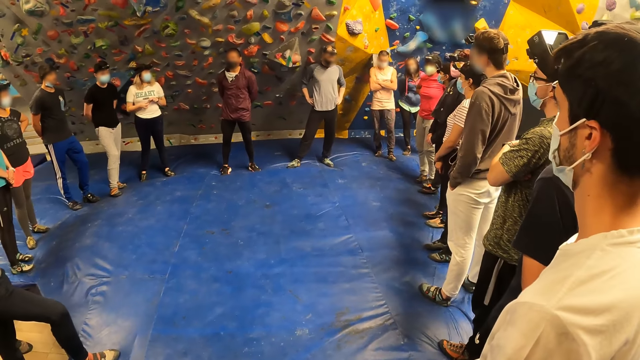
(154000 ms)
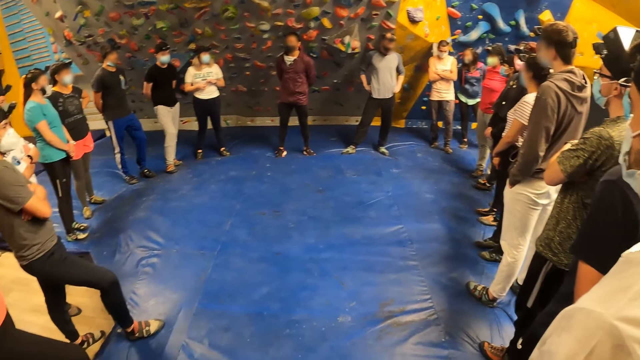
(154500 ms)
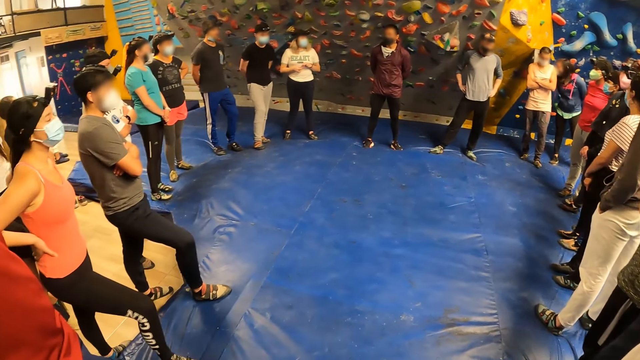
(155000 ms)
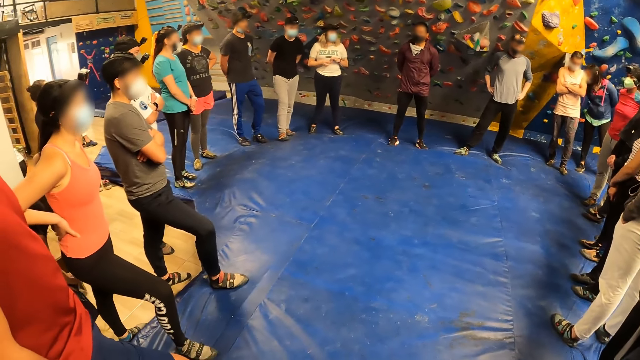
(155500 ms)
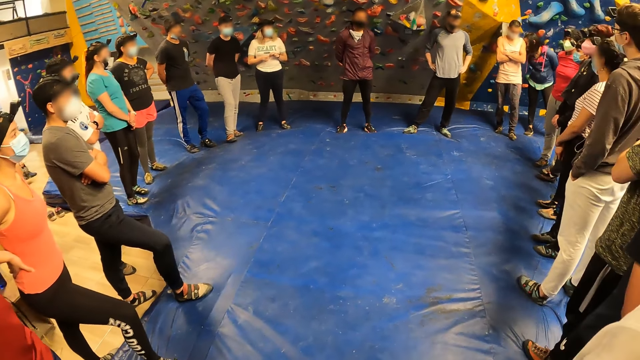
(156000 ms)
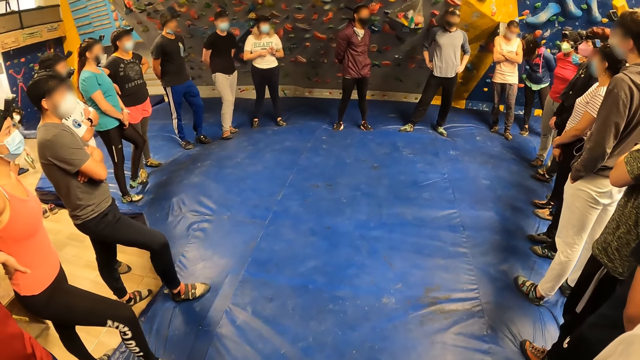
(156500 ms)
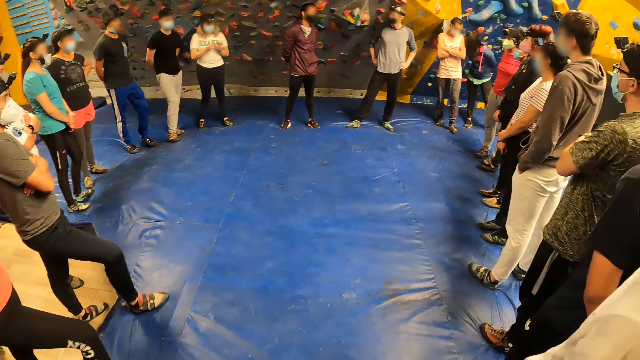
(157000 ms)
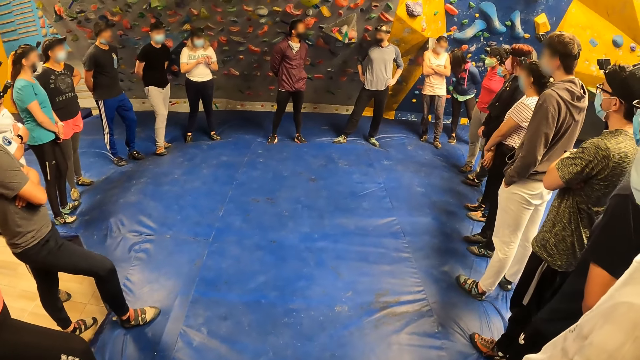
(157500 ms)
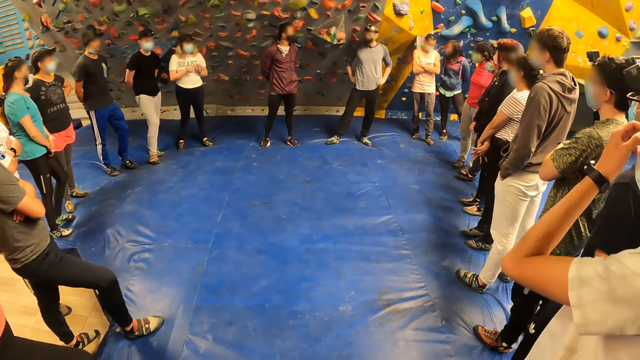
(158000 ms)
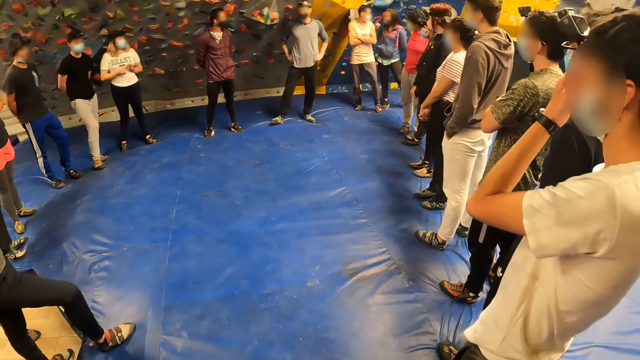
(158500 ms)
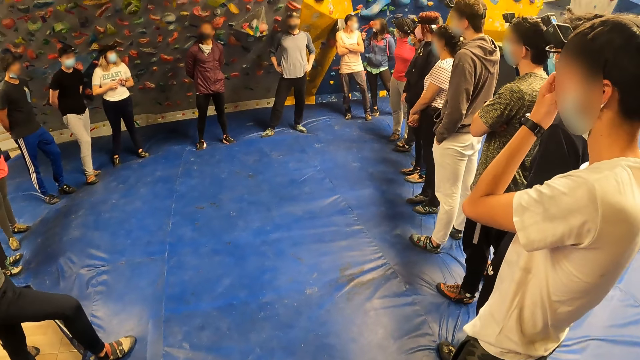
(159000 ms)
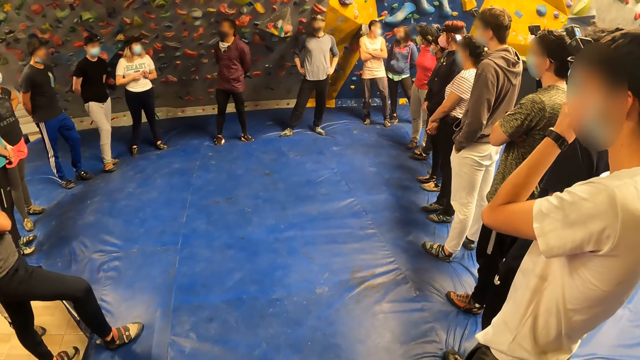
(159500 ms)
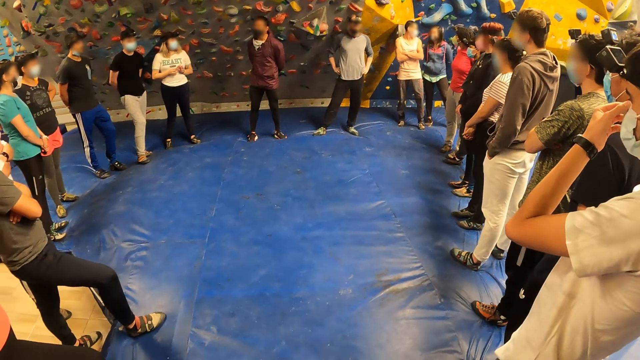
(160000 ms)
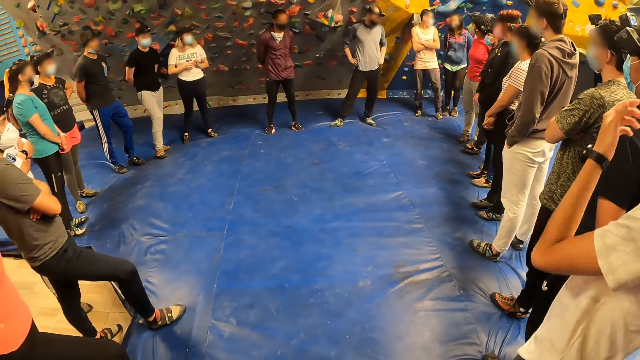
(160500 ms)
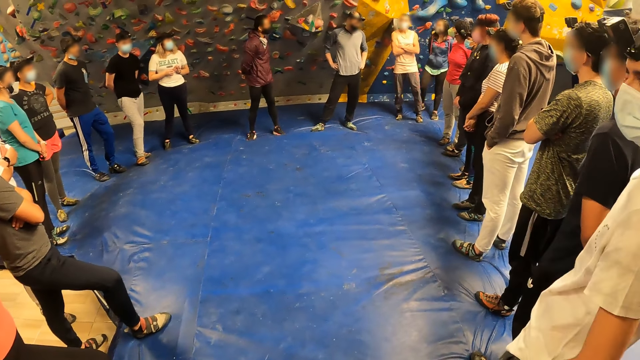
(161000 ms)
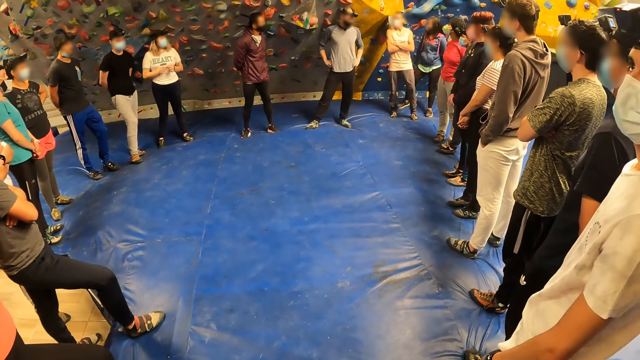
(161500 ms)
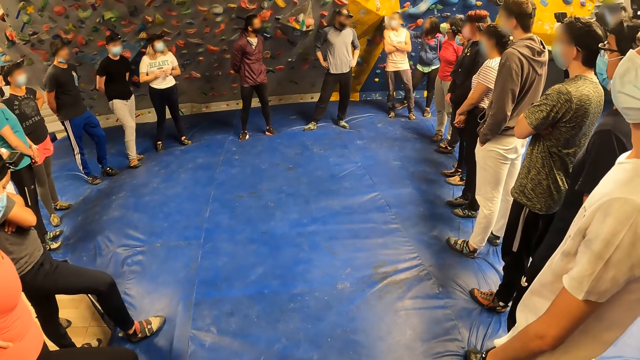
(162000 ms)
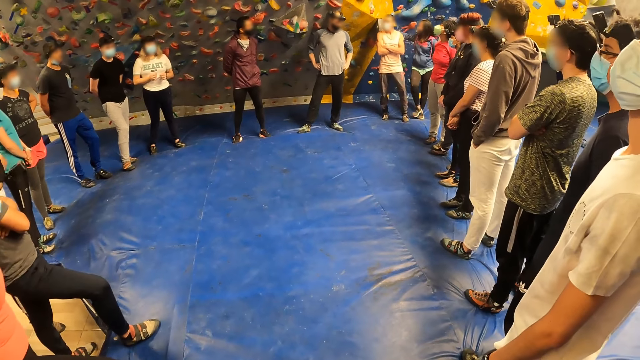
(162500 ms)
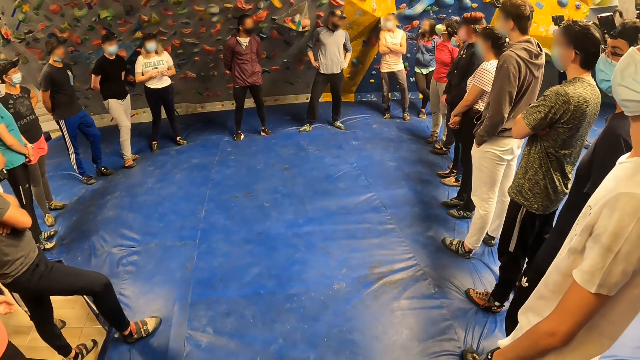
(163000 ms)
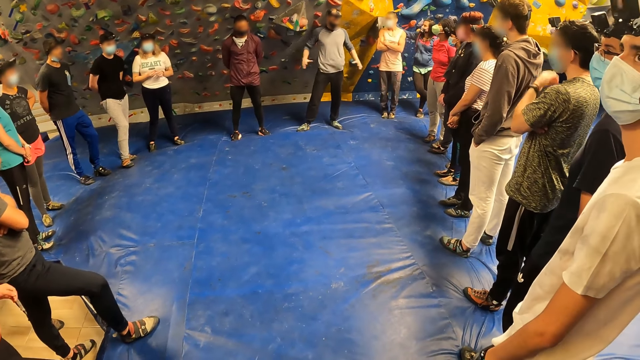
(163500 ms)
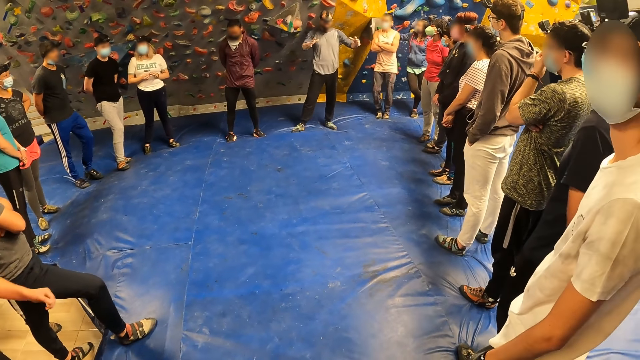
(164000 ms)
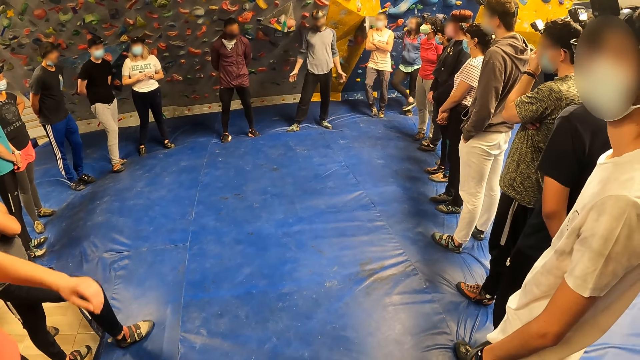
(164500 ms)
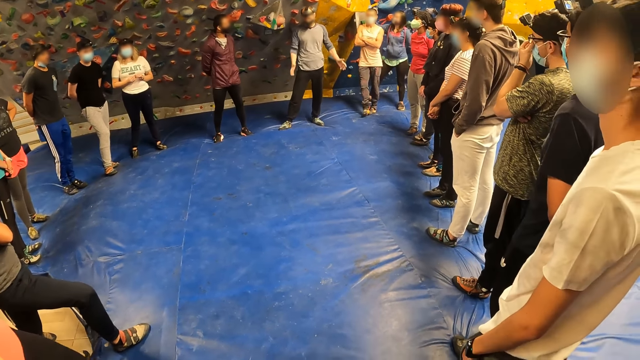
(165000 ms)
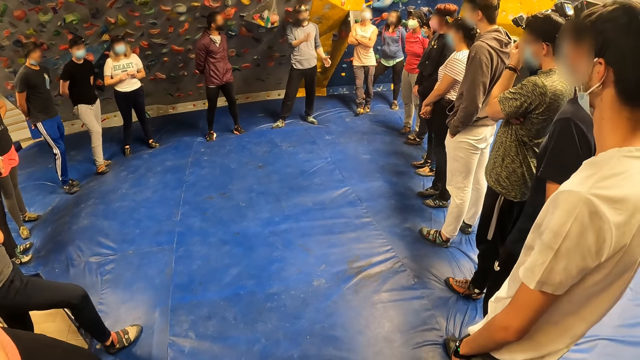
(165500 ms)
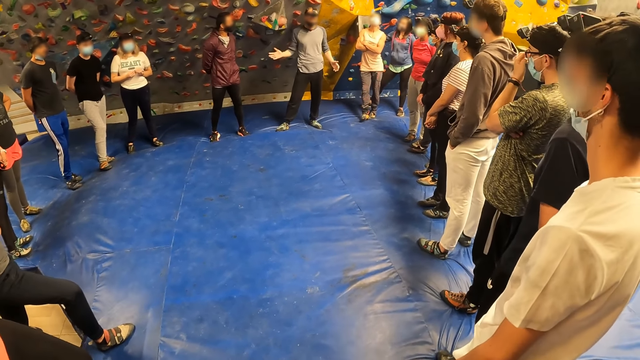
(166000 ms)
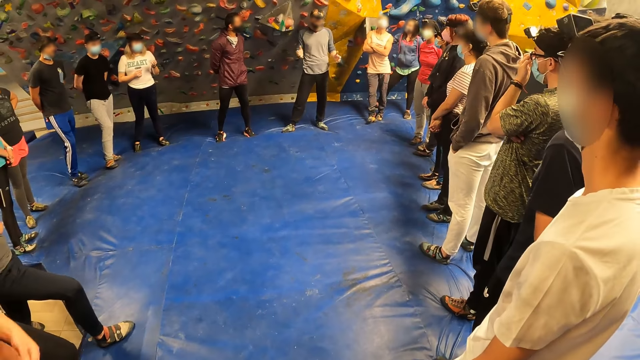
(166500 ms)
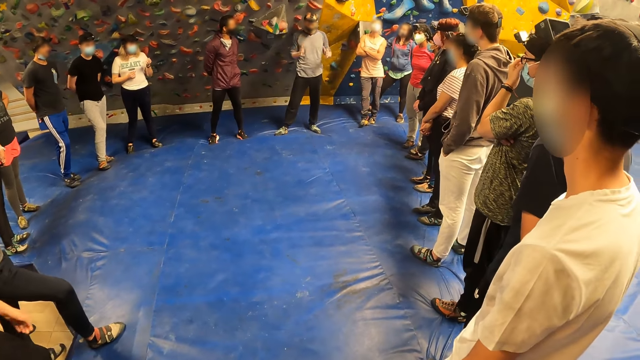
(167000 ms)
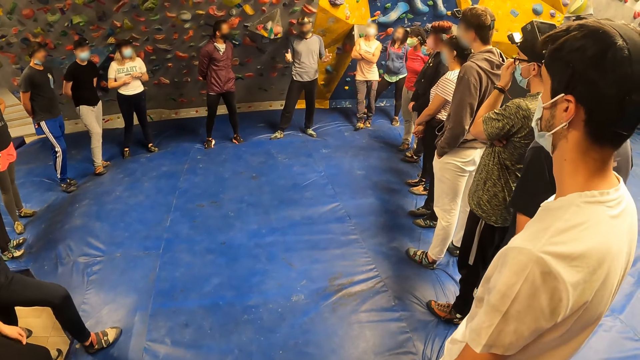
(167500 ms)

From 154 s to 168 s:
A man talks to people.

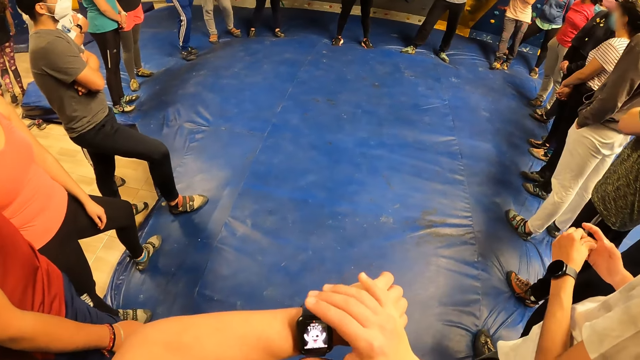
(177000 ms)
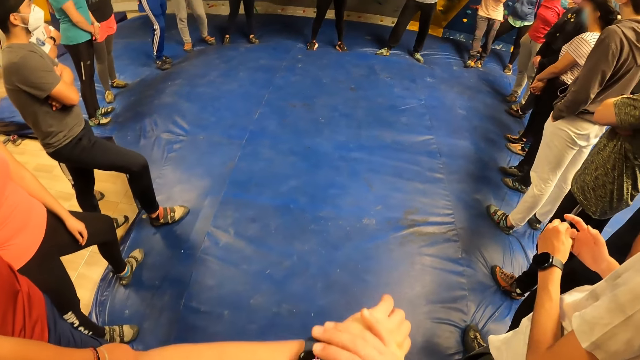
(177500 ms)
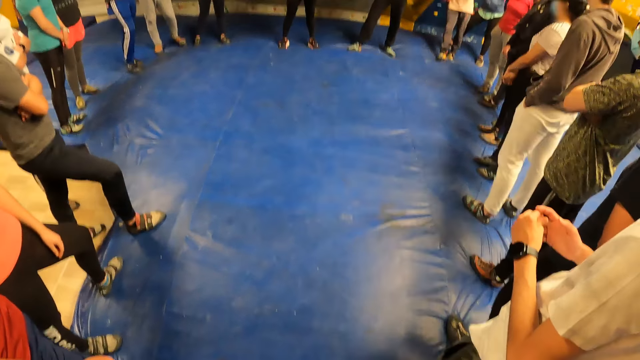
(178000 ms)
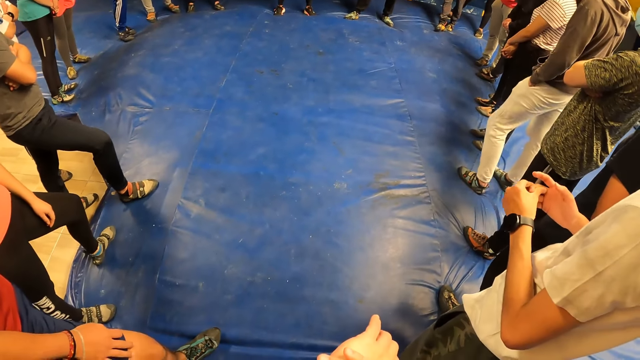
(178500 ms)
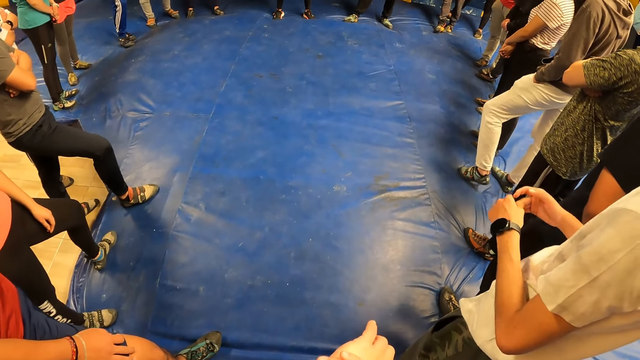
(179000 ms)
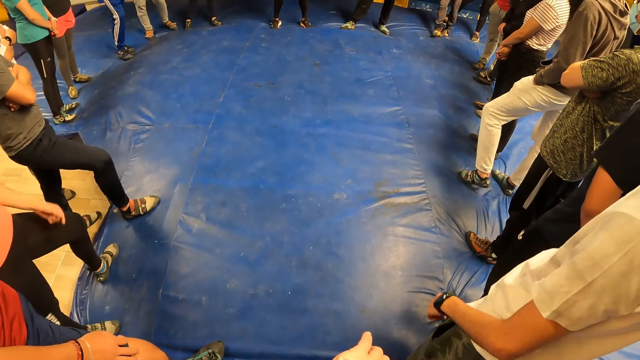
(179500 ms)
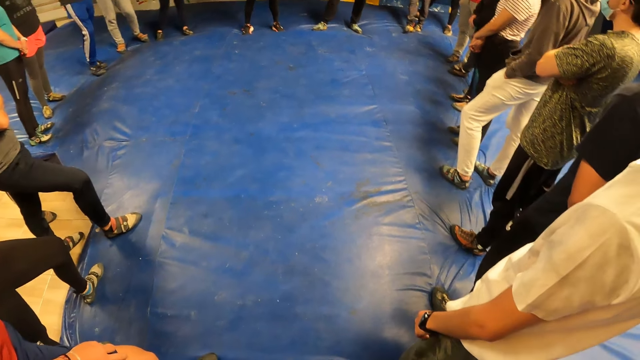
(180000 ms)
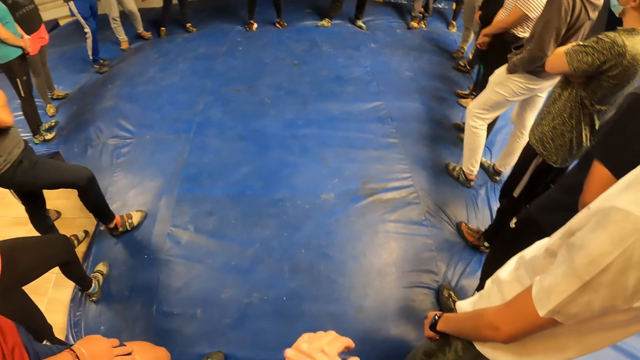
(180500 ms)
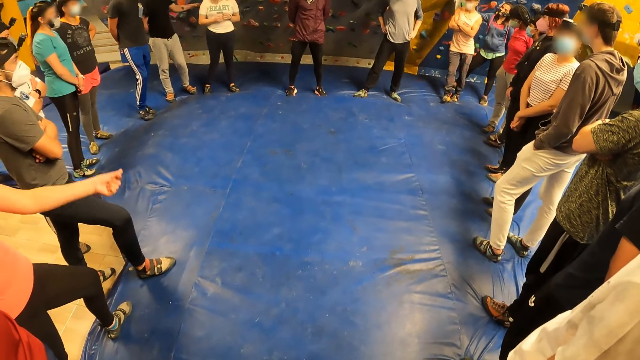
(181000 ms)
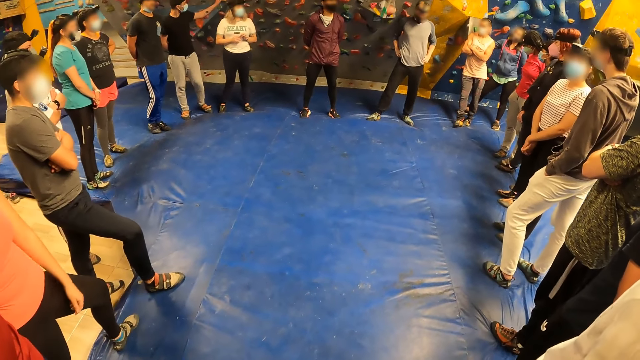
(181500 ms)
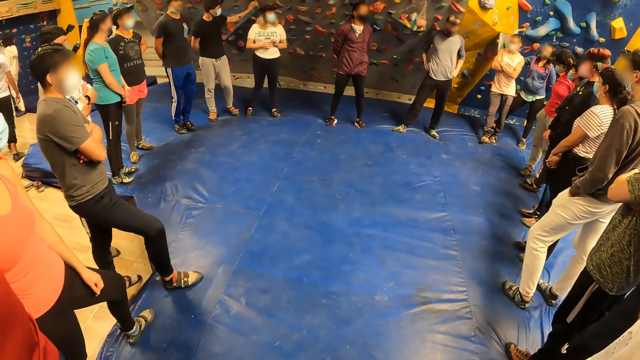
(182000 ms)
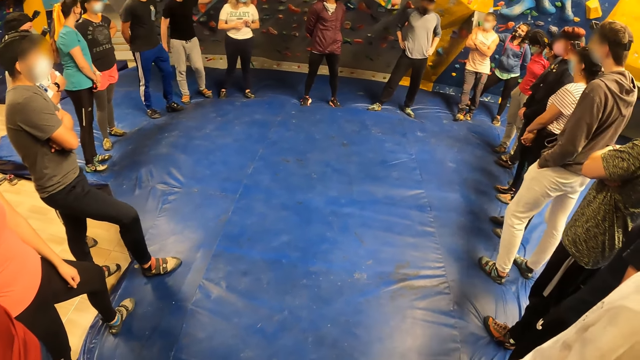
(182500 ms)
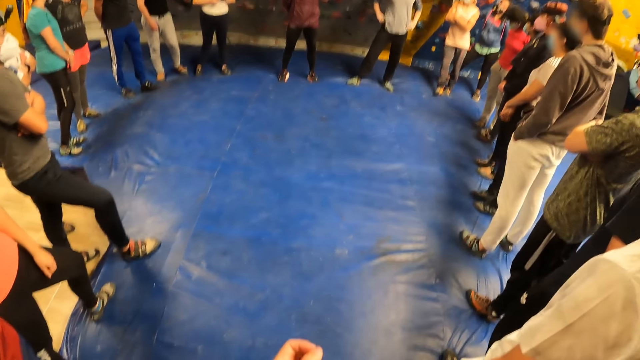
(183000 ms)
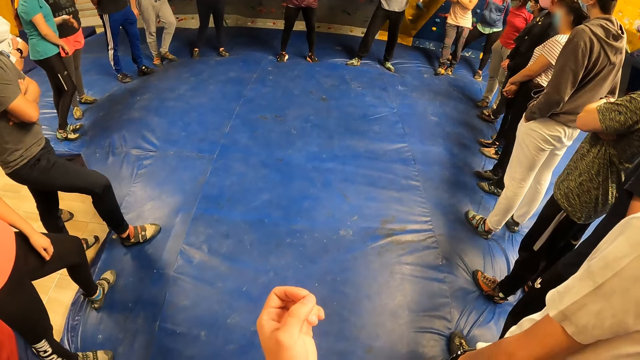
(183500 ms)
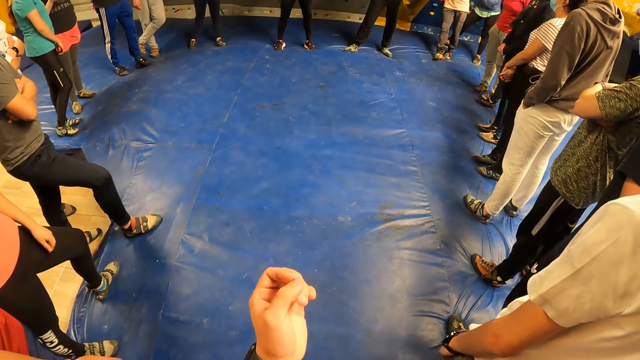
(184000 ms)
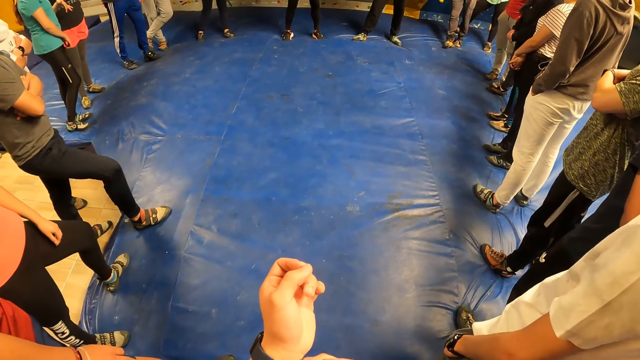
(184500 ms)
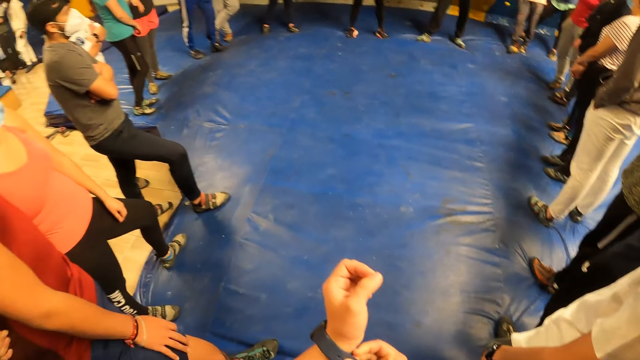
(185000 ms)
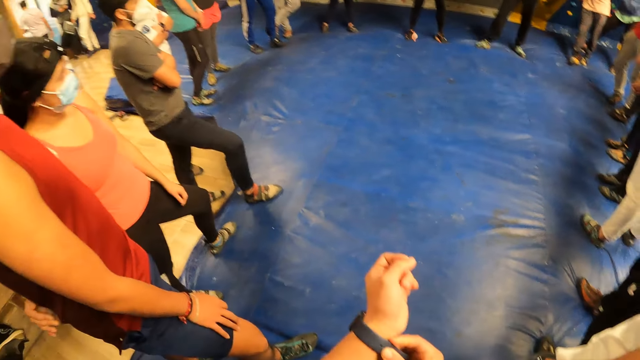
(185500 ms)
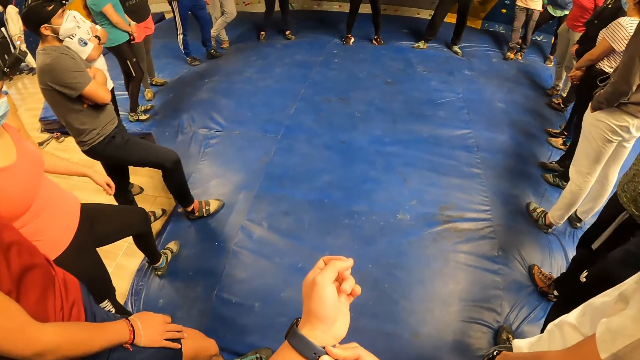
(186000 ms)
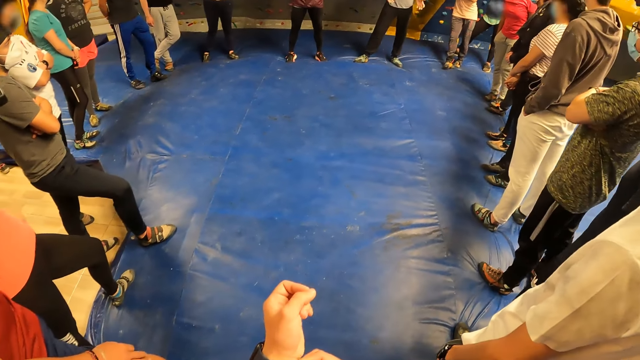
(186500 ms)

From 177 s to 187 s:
The camera wearer touches the watch on his left hand with his right hand. He moves around the room. He adjusts the watch strap with his right hand.
